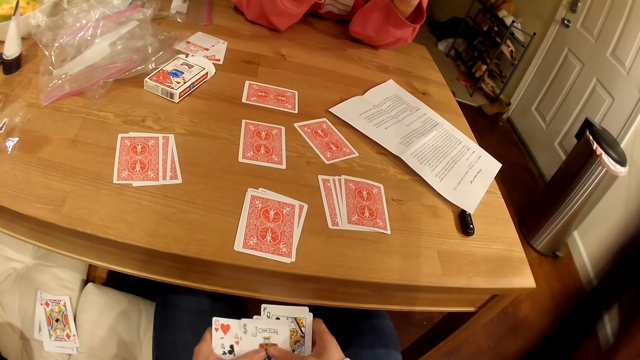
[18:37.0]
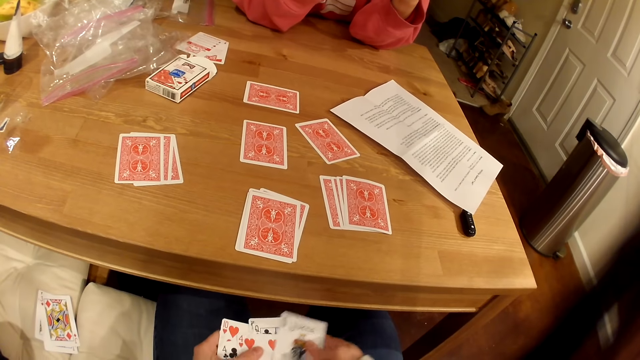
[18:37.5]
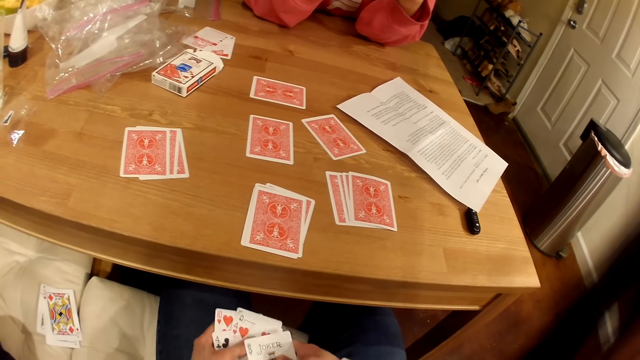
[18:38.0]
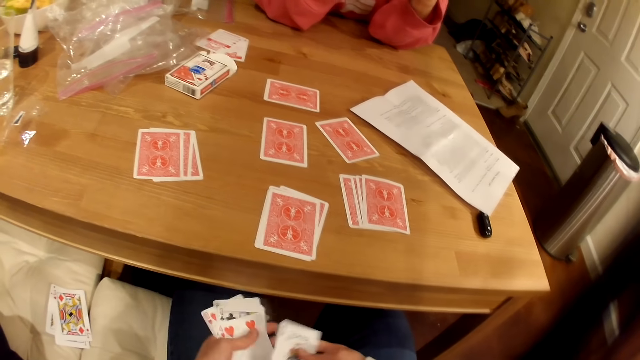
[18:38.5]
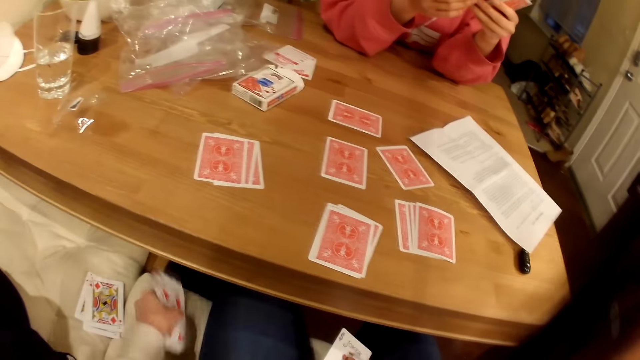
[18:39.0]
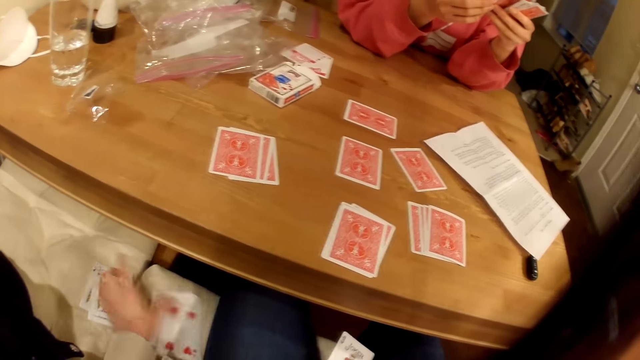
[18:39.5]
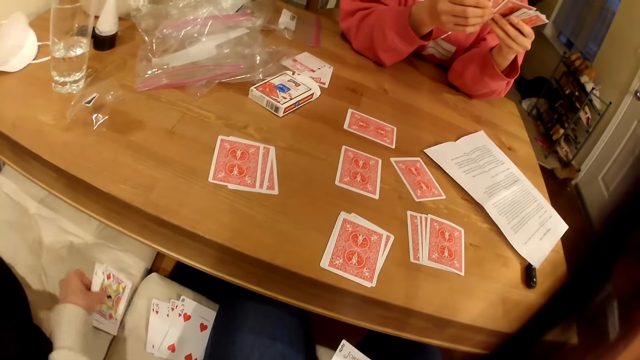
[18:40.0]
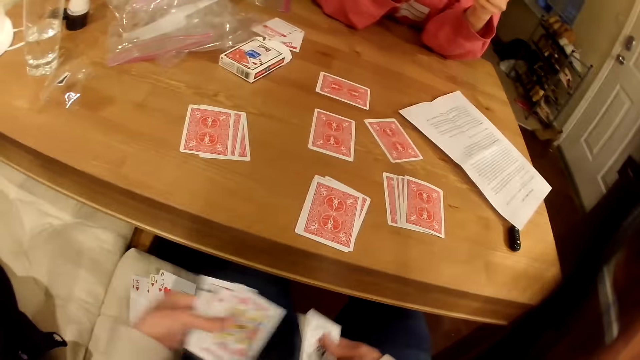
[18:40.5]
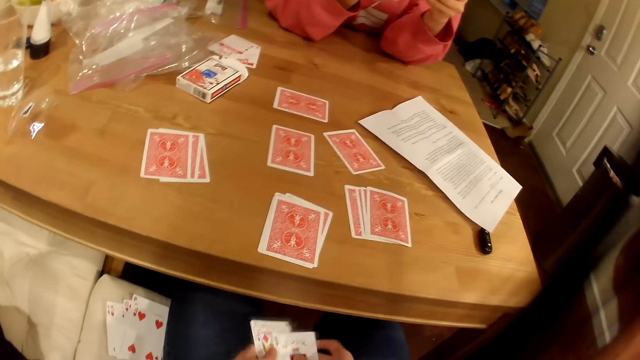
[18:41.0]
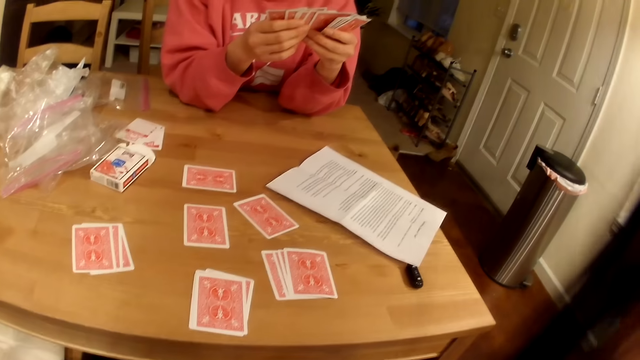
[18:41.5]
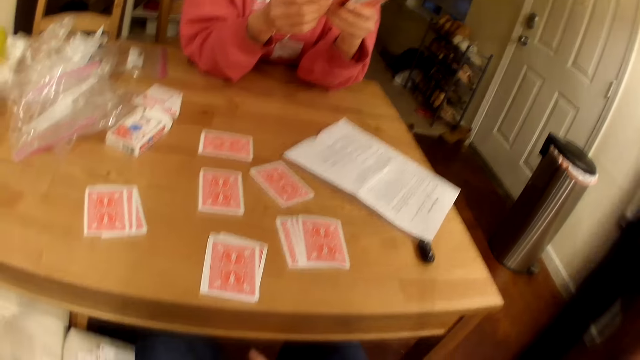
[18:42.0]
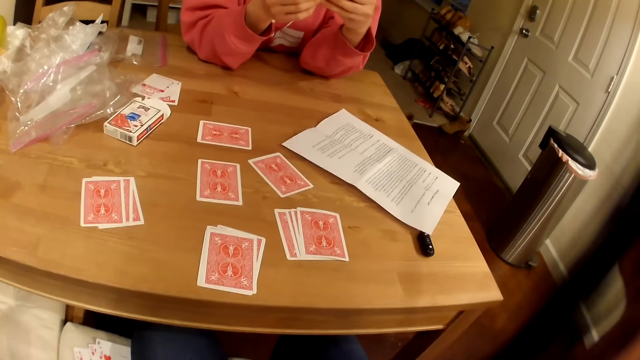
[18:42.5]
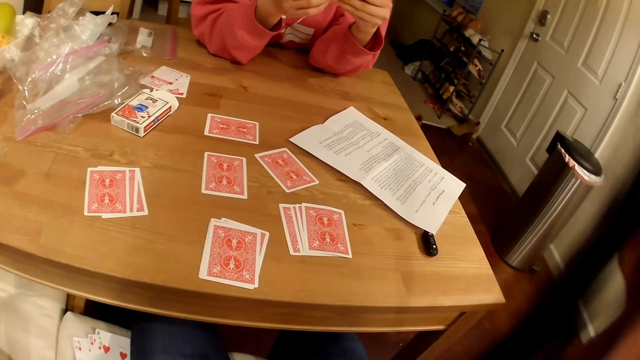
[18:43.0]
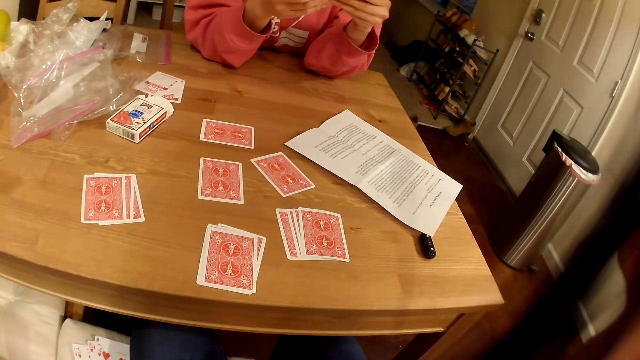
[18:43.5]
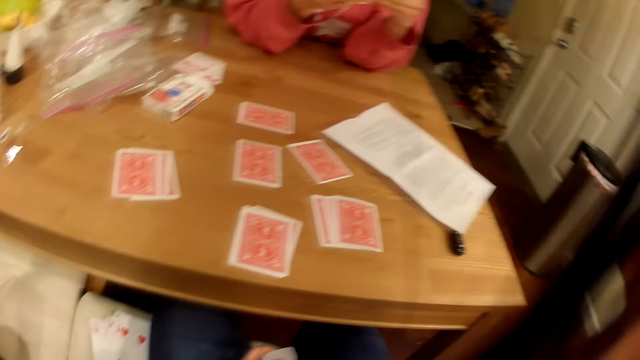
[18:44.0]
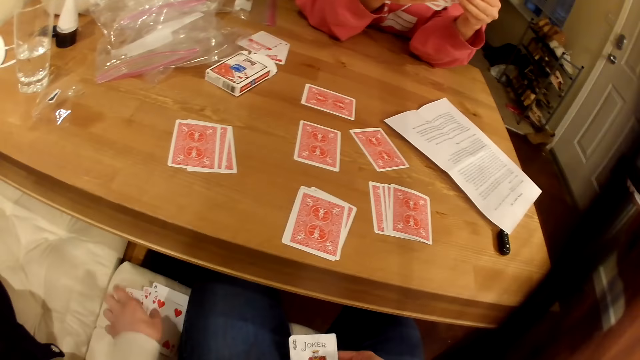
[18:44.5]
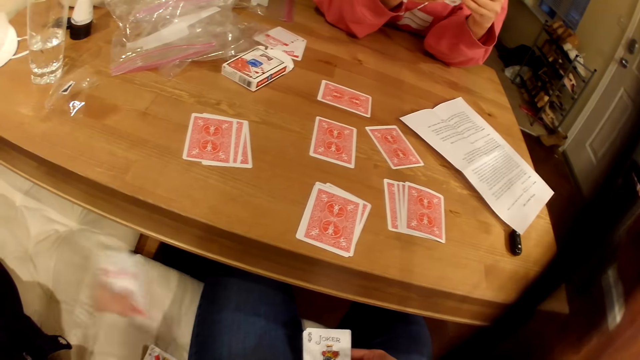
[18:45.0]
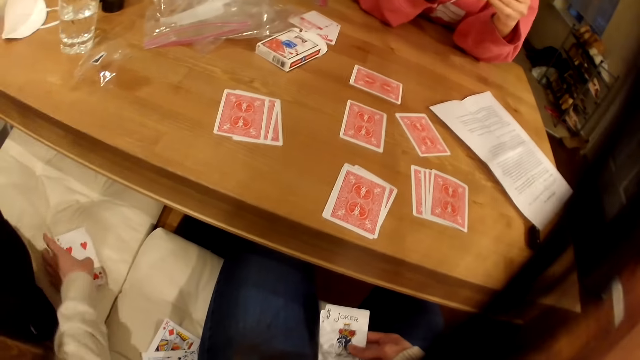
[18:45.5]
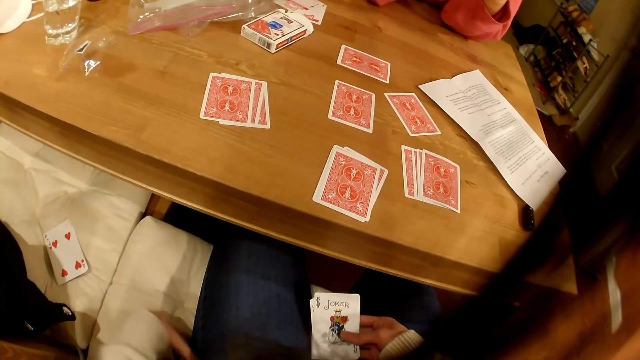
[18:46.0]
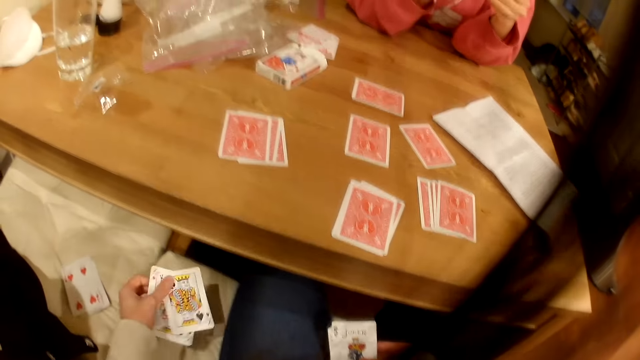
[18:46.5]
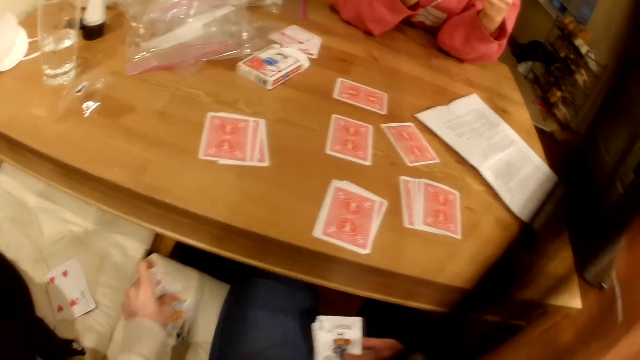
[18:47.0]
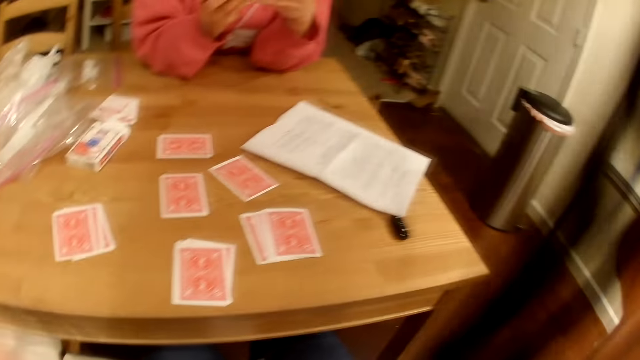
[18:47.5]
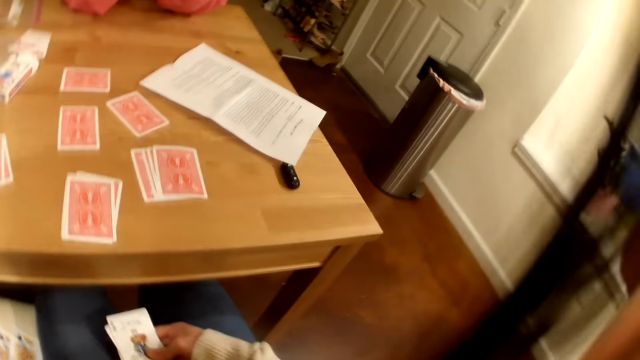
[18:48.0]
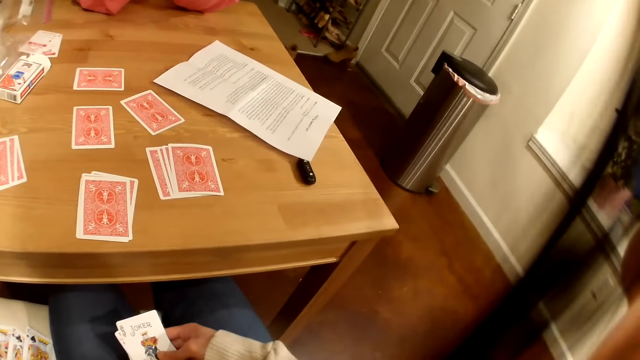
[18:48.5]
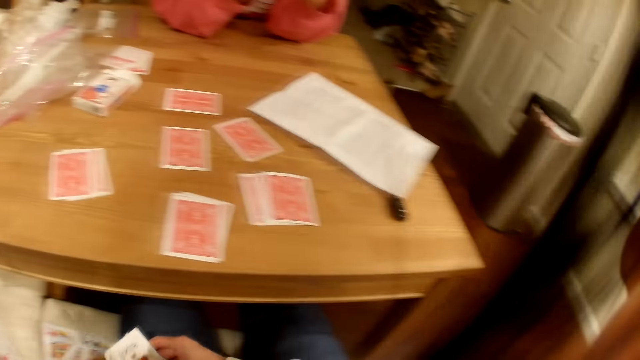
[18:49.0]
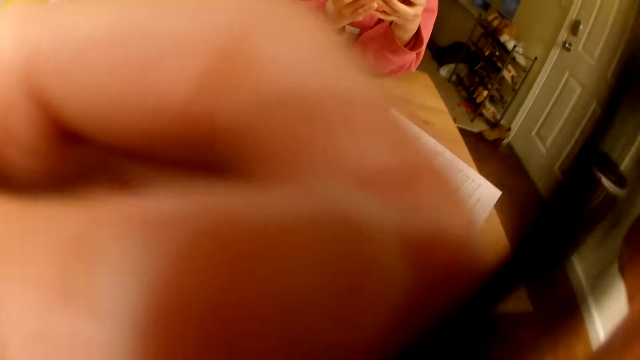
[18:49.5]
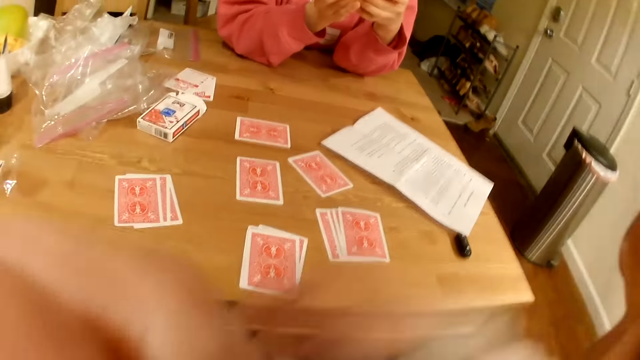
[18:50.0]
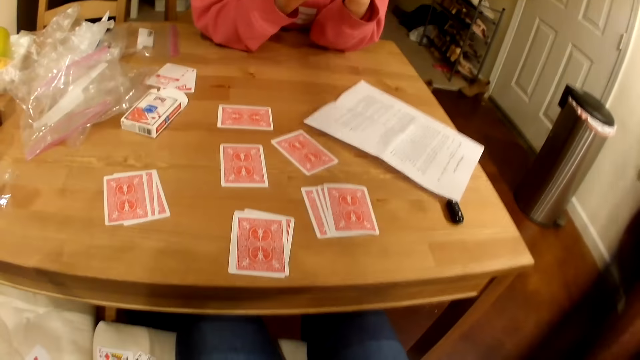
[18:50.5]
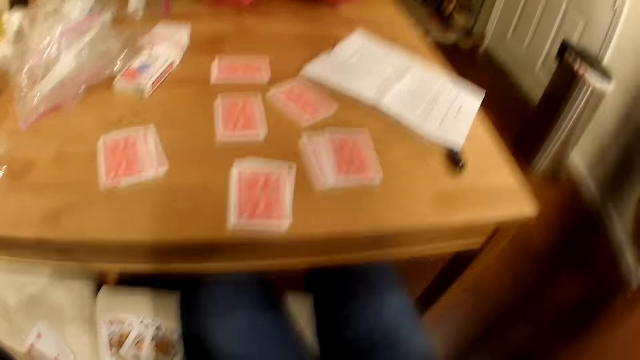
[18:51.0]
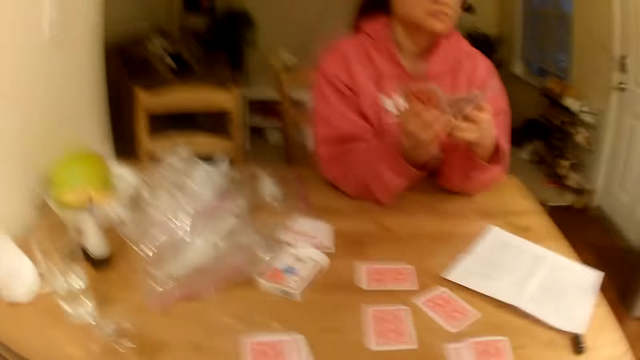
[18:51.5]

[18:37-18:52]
The camera wearer puts the playing cards on the seat. They pick the playing cards from the seat. They talk with a woman. They move the playing cards on the seat. They touch the playing cards on the seat. They adjust the camera.

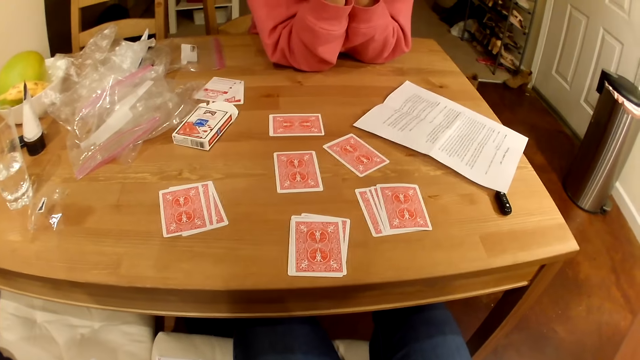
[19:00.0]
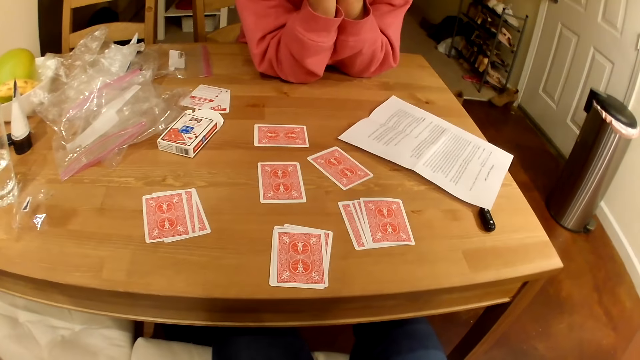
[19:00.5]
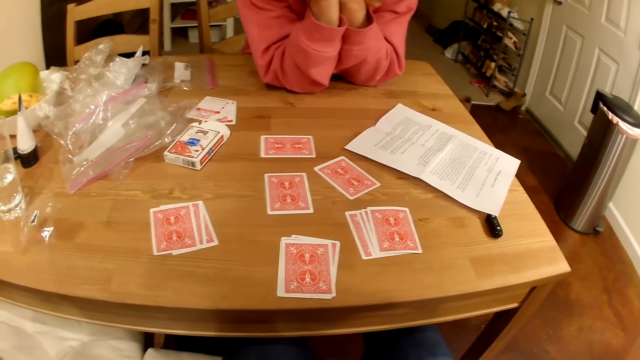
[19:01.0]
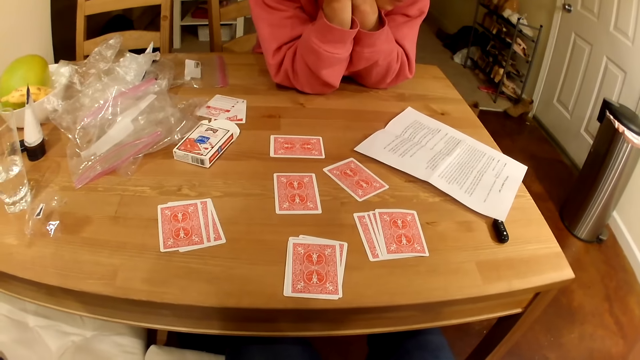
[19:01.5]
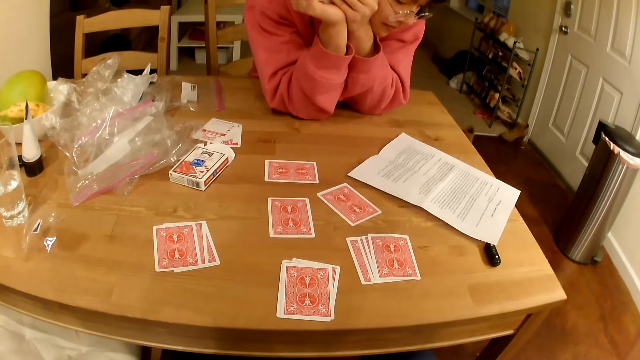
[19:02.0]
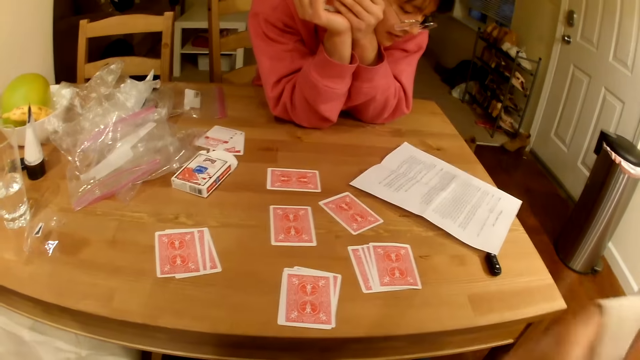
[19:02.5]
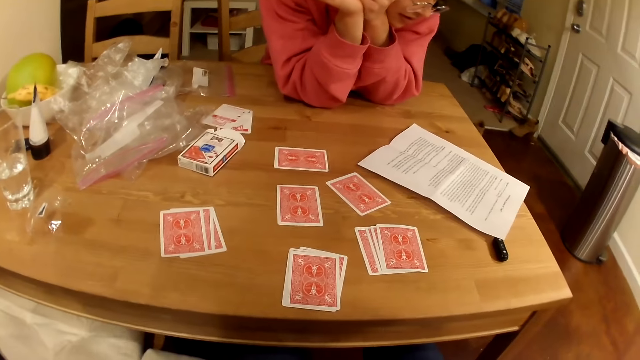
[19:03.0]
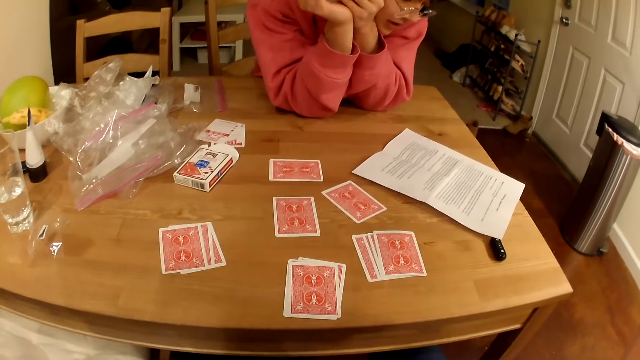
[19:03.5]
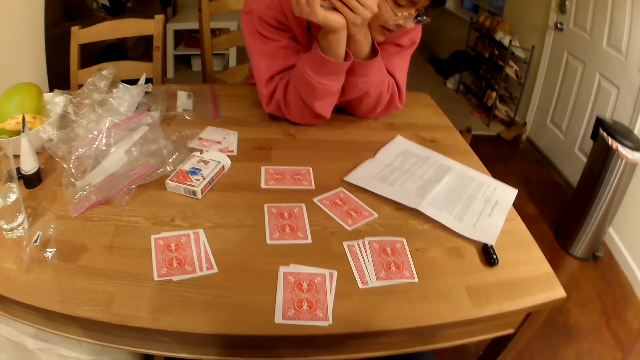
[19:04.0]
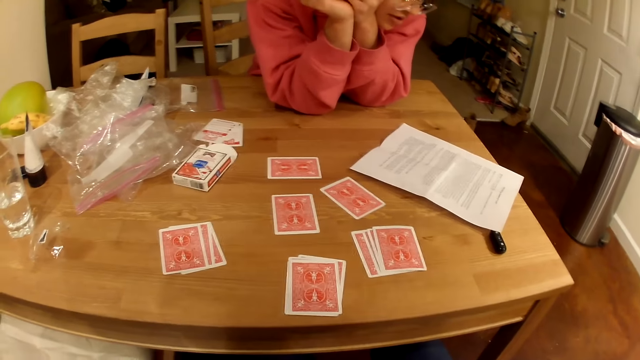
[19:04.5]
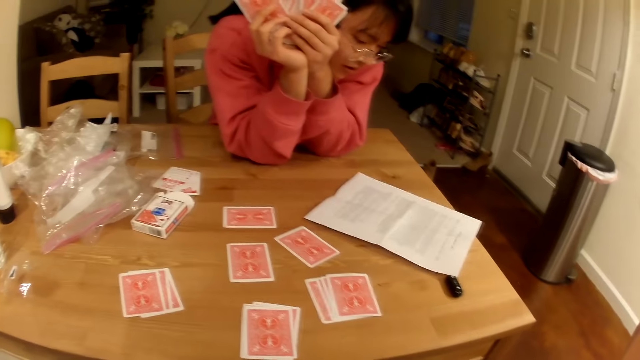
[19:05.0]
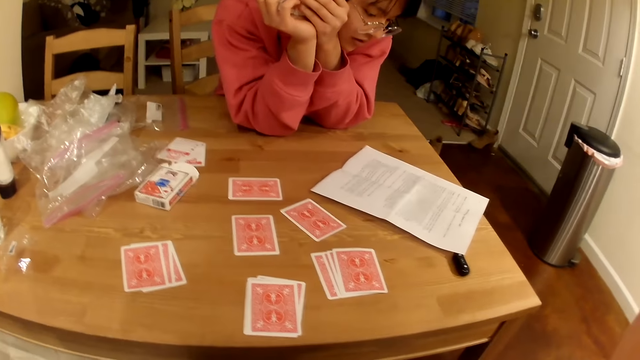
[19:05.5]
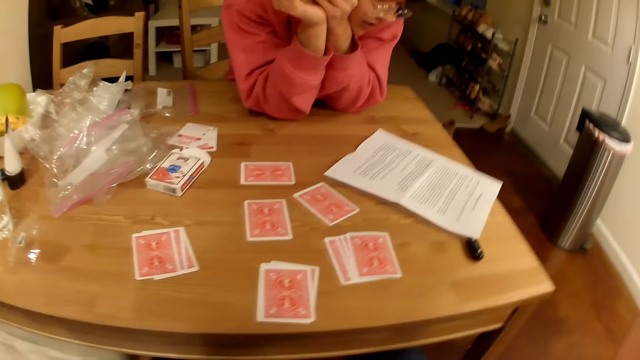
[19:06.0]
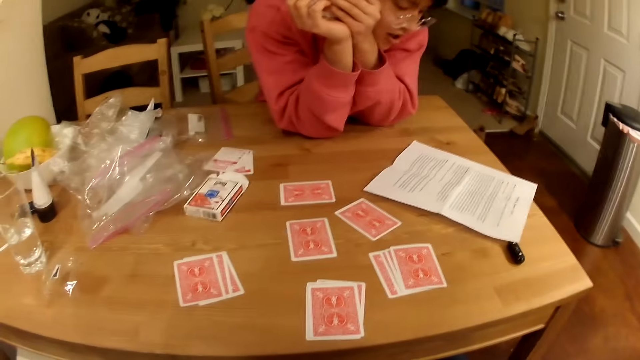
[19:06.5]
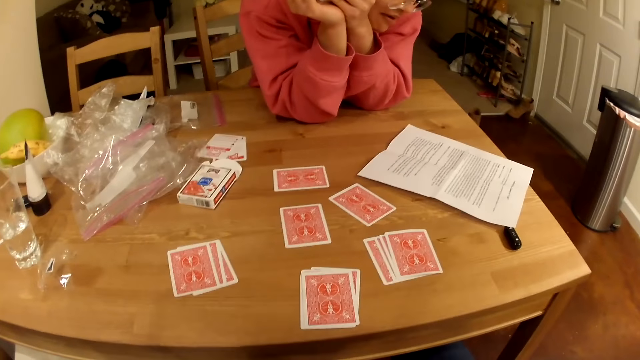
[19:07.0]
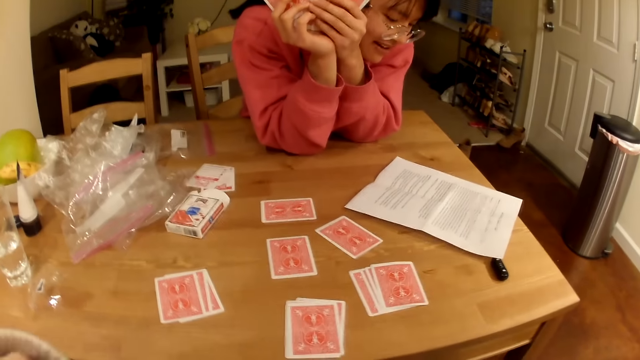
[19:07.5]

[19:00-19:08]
A person looks at a written paper on the table.
